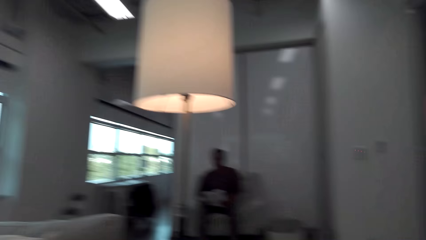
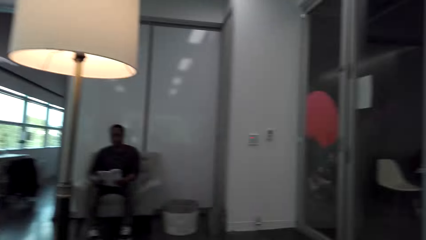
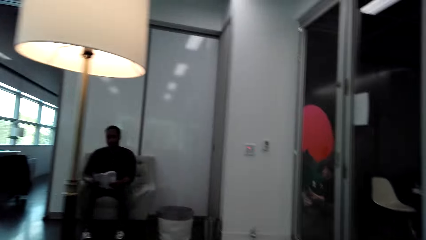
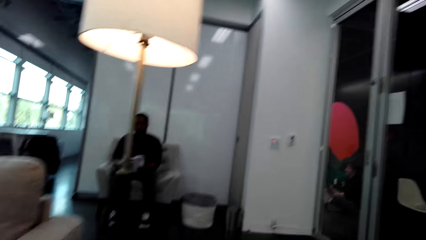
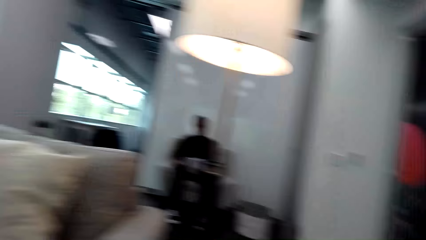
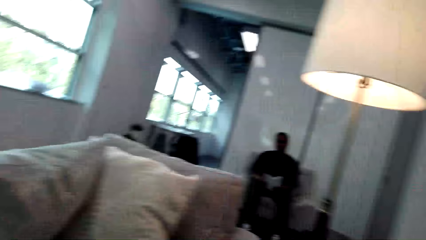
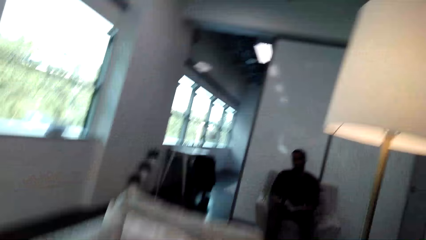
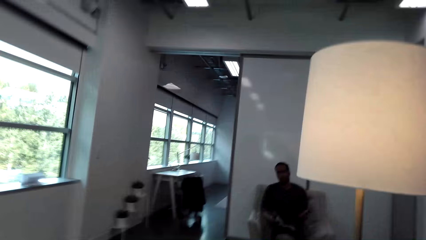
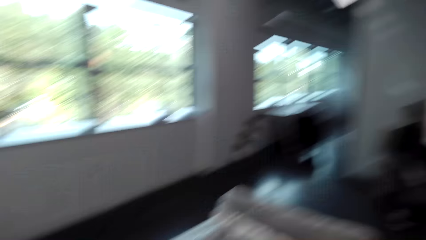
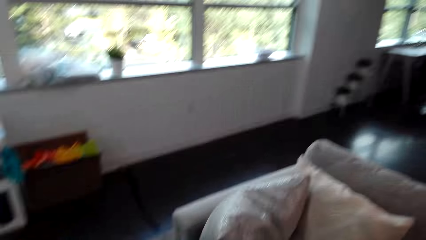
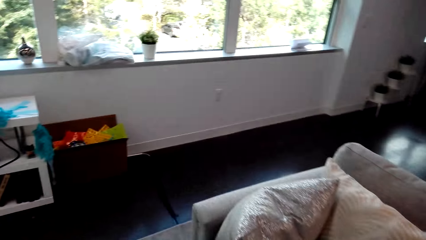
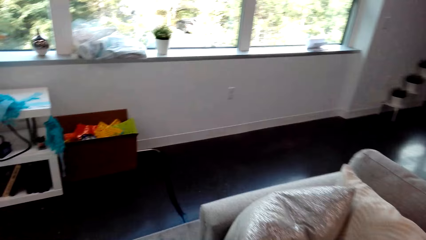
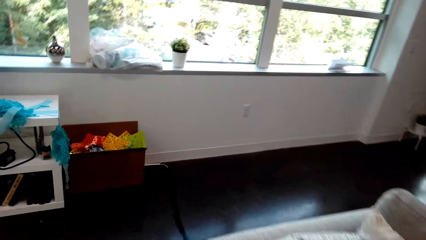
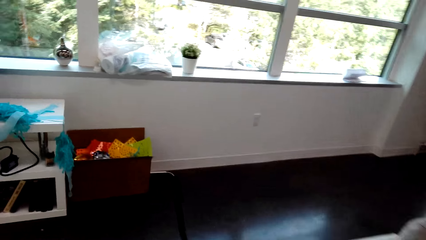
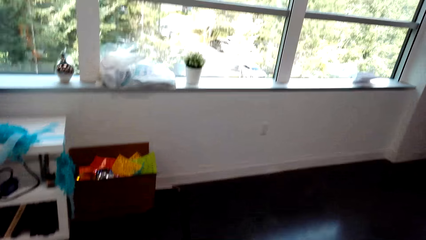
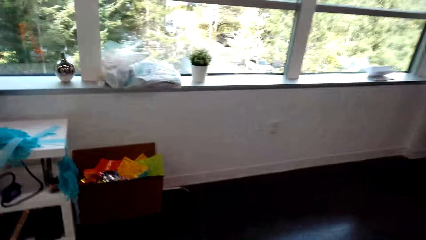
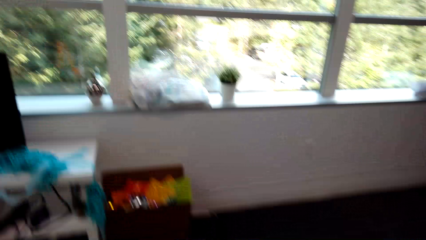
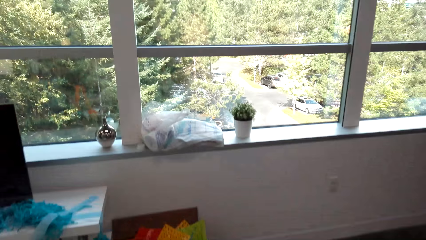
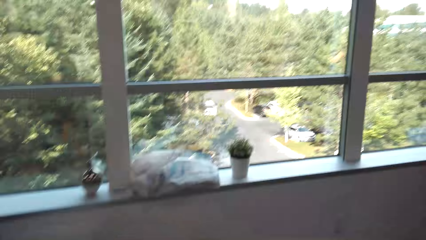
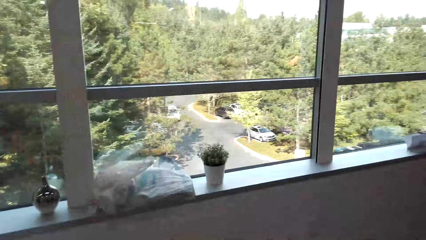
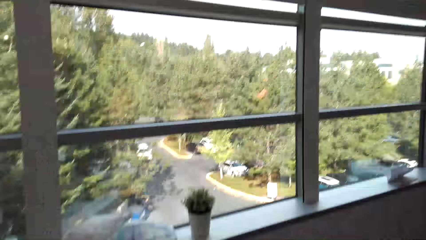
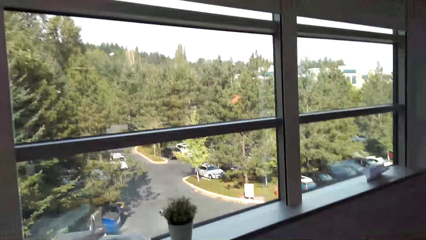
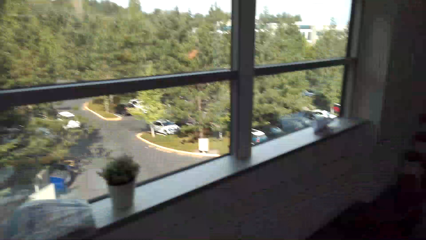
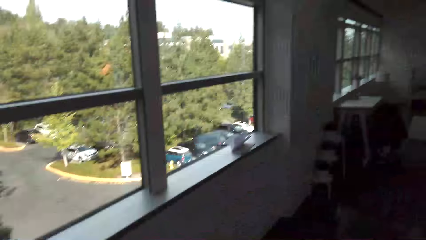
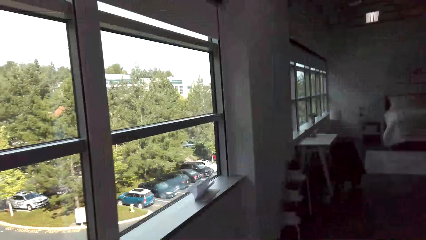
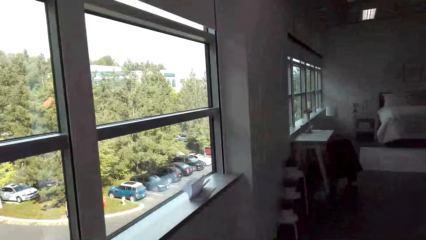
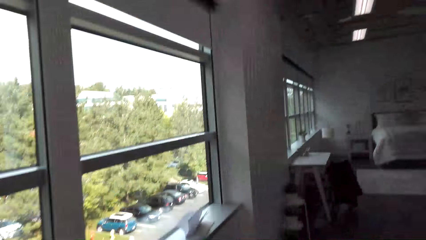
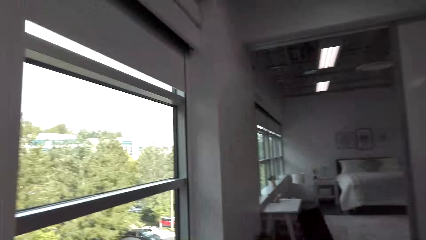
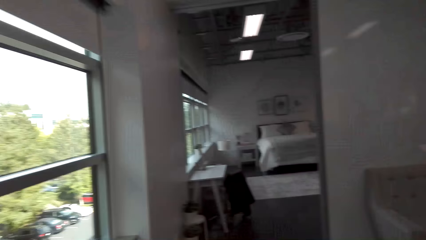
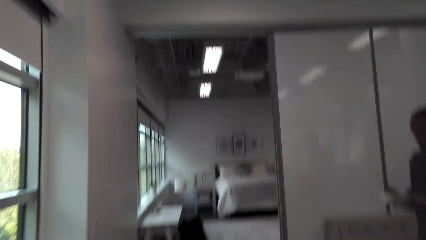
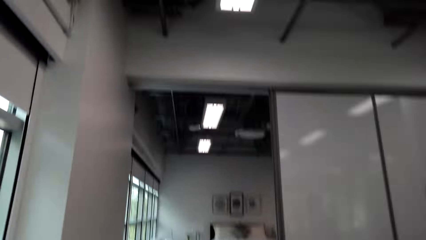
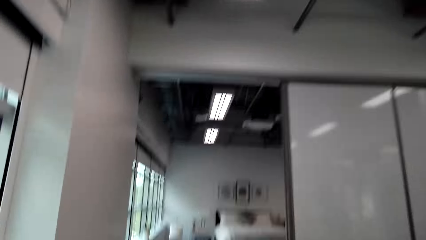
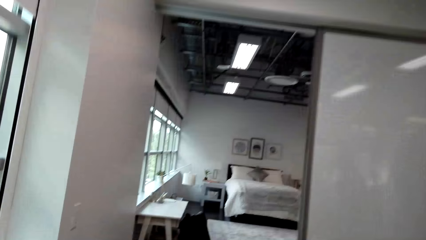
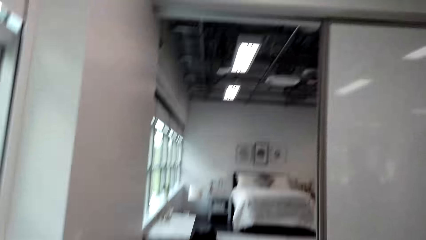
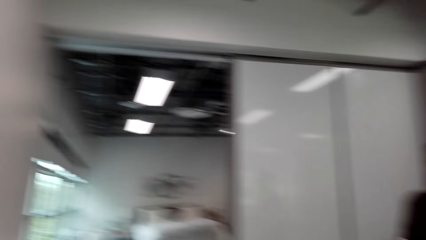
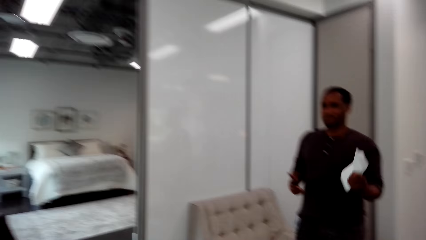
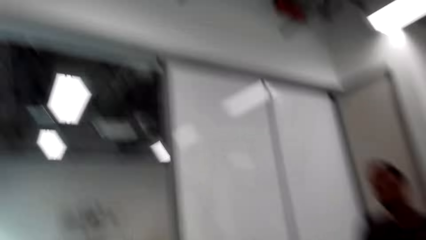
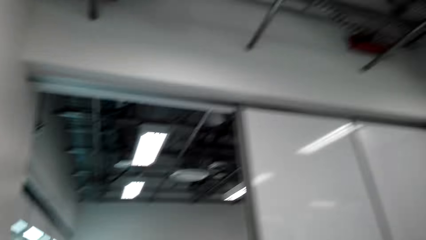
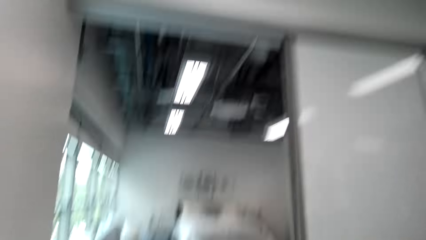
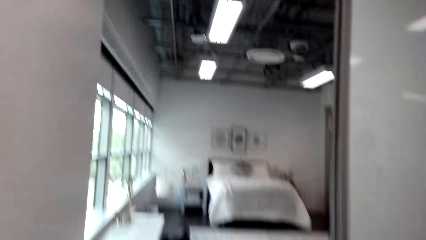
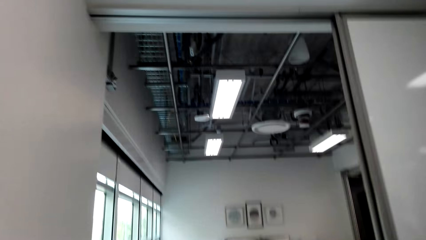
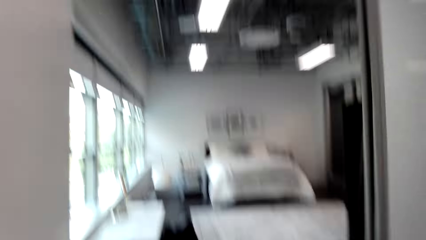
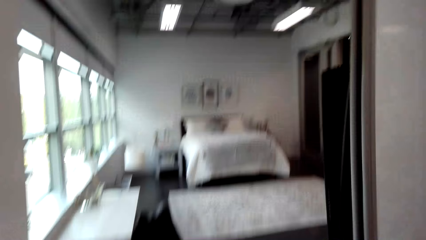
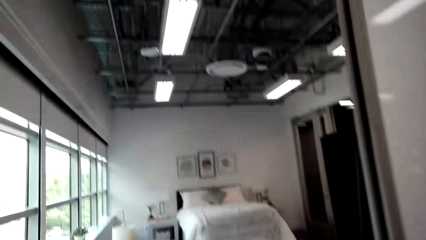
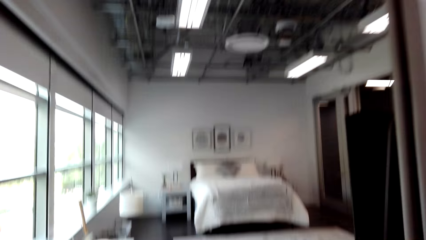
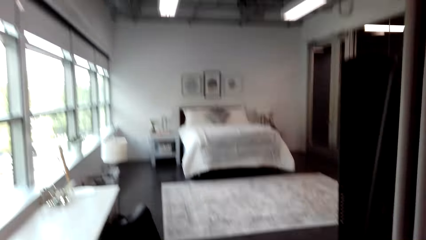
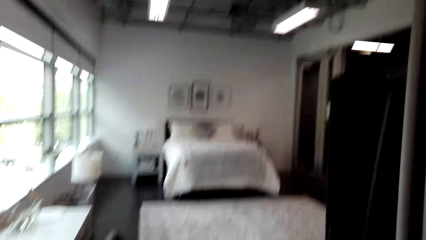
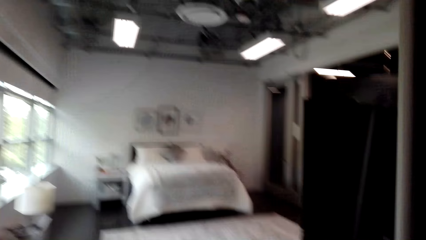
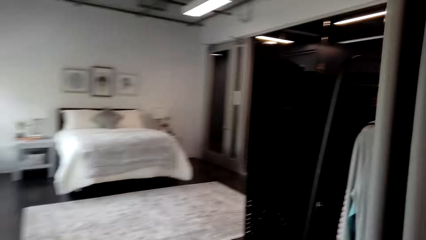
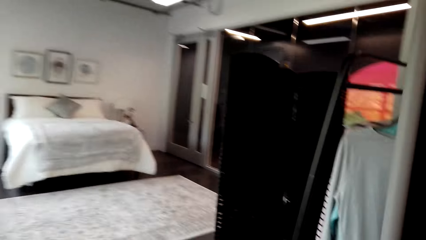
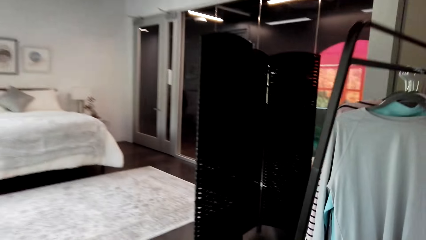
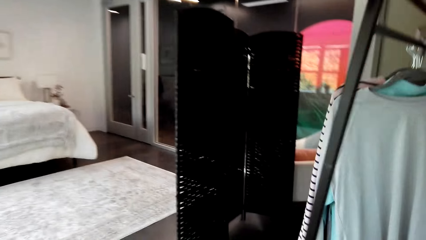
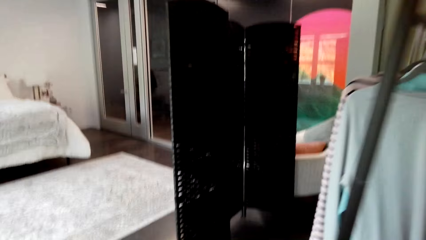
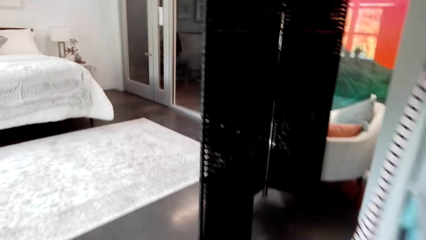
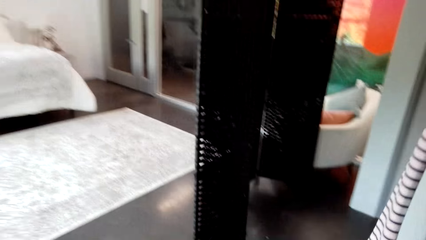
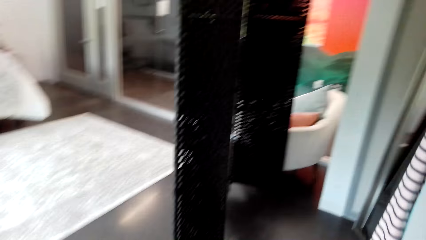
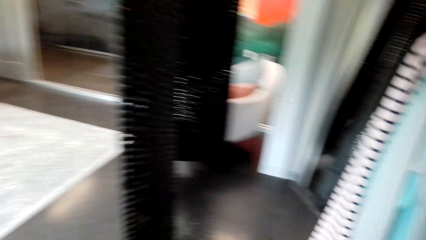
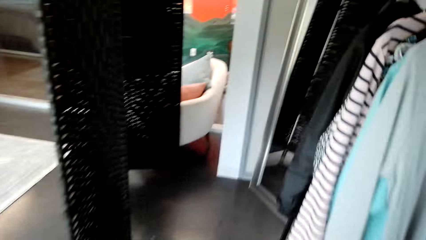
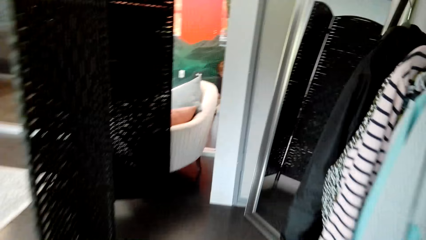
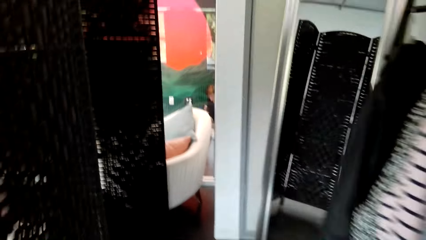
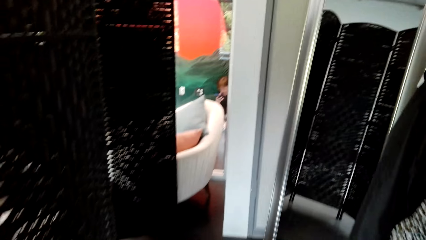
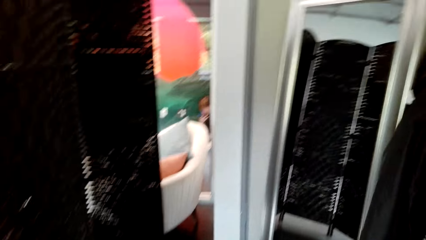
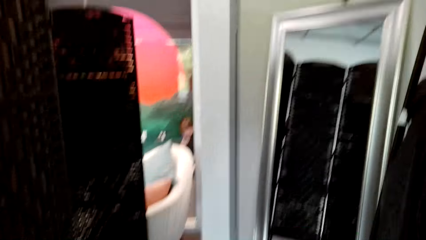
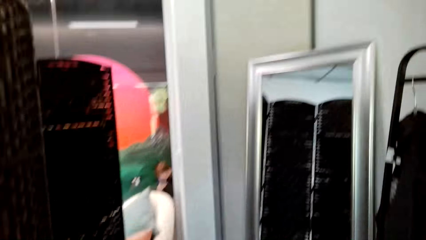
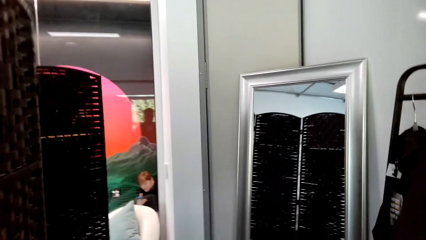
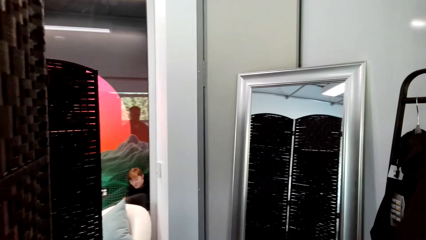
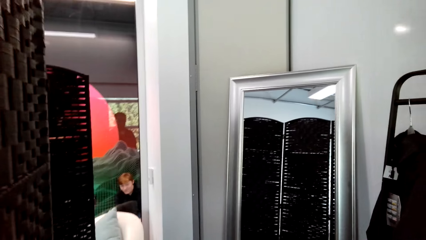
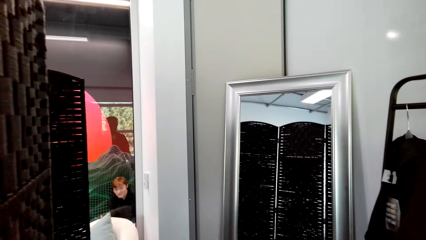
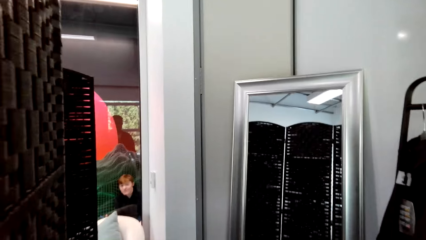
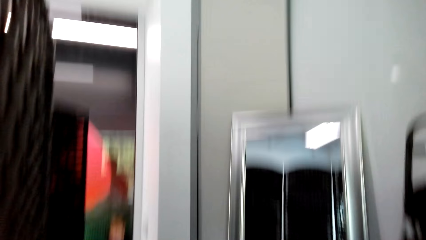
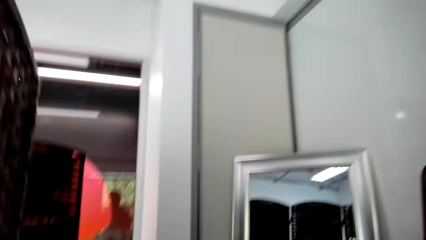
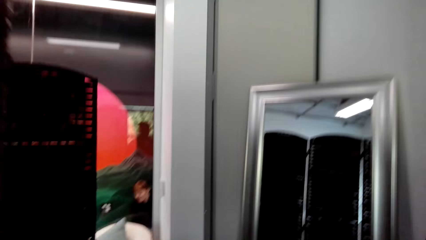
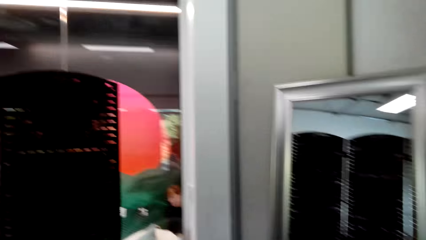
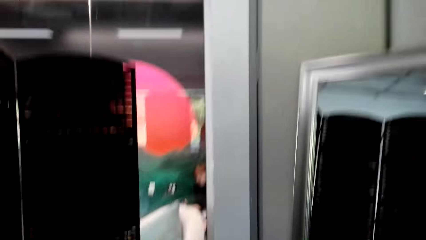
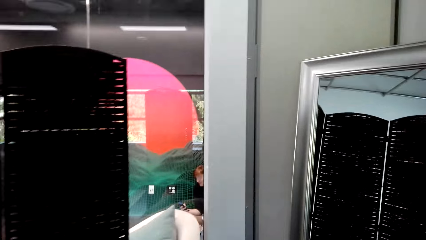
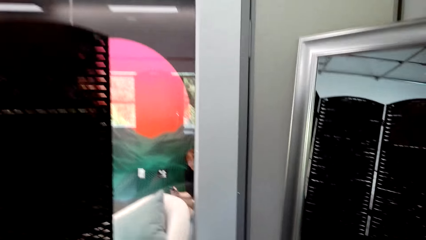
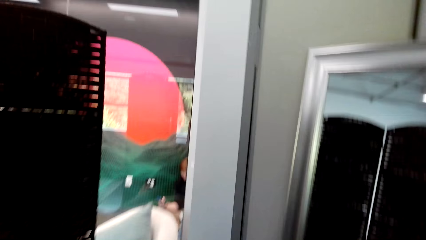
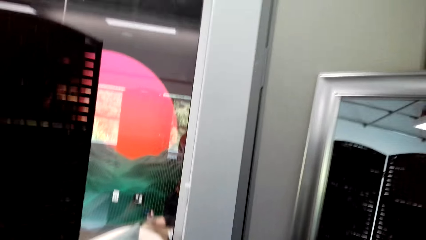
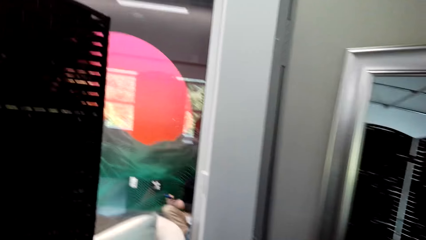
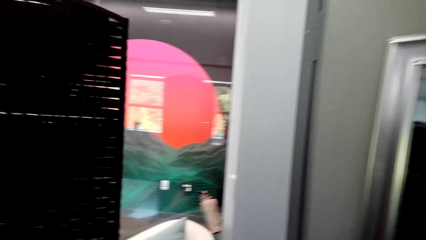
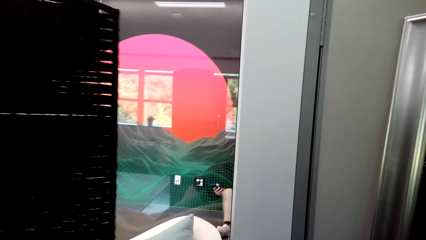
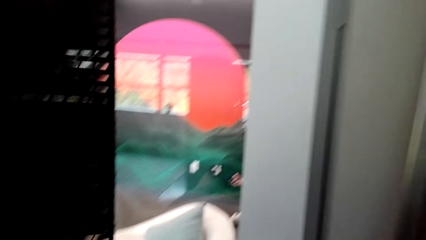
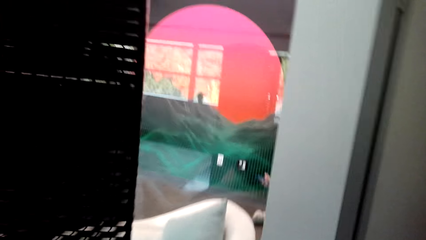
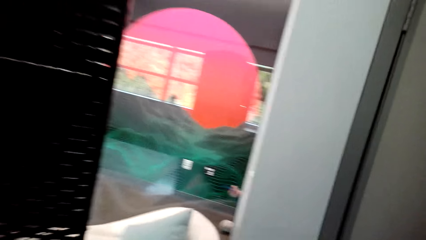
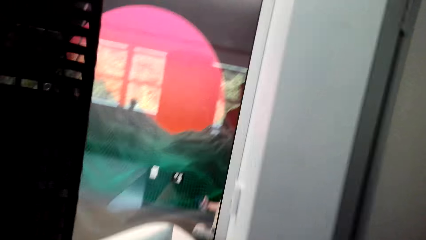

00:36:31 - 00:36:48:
A person holds a book. The camera wearer stands up and walks ahead. They walk towards the bedroom. They interact with another person.
